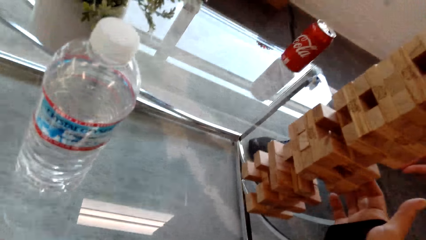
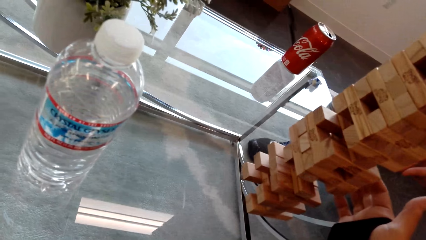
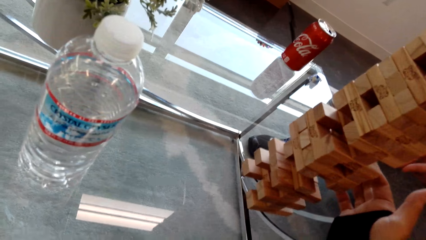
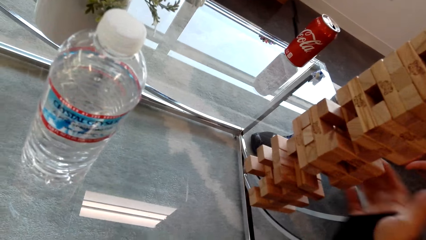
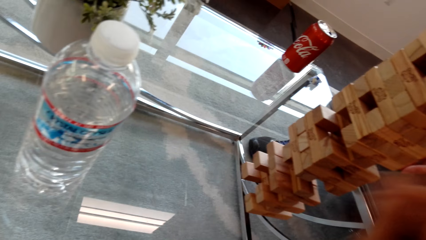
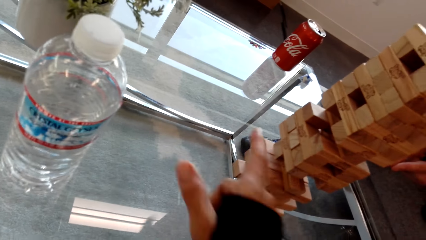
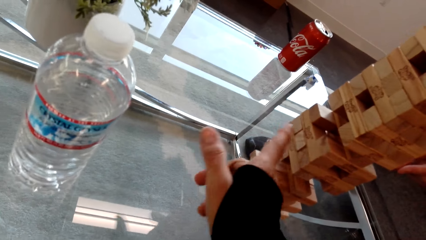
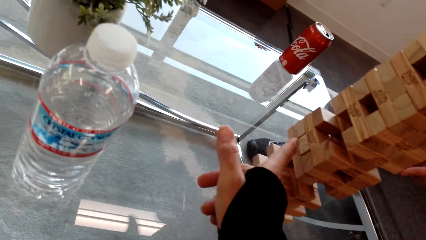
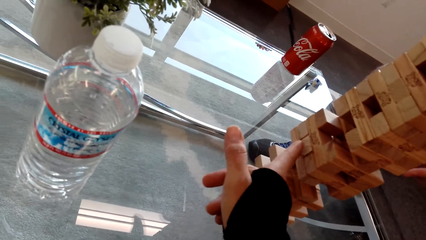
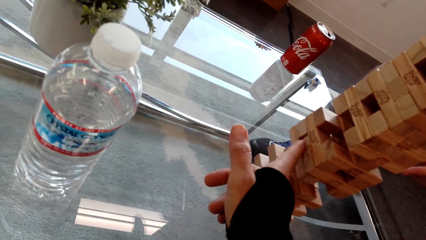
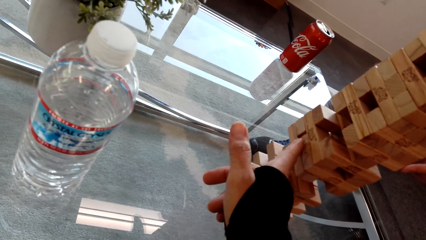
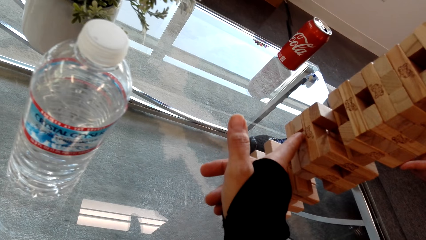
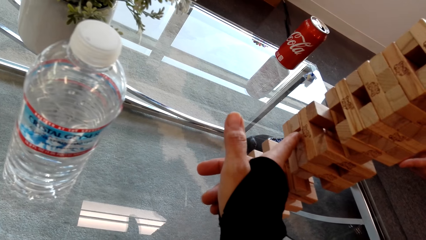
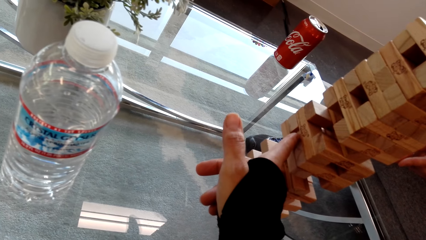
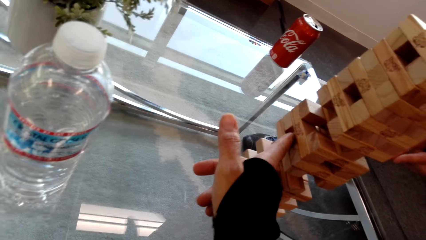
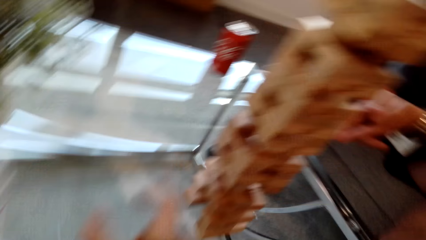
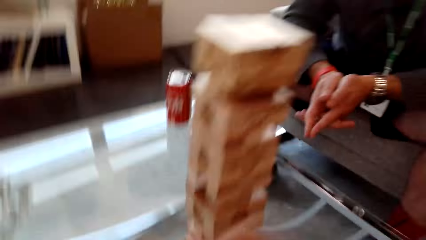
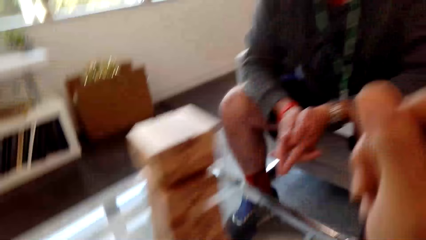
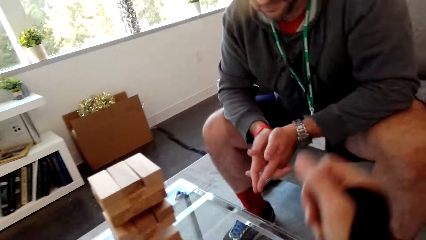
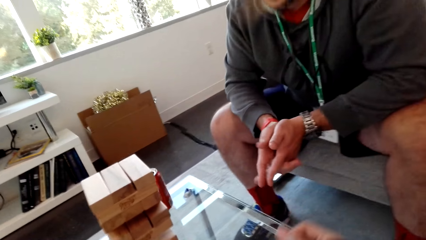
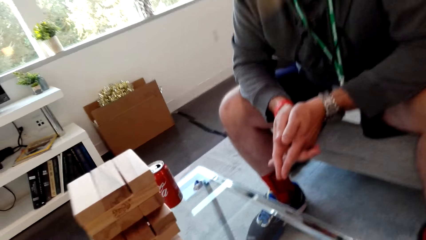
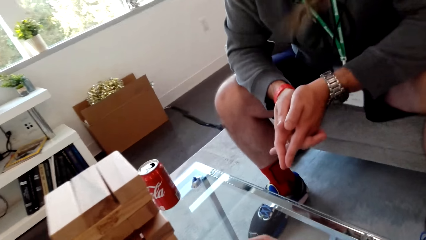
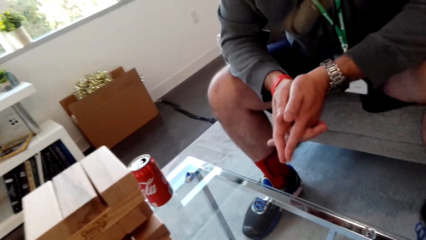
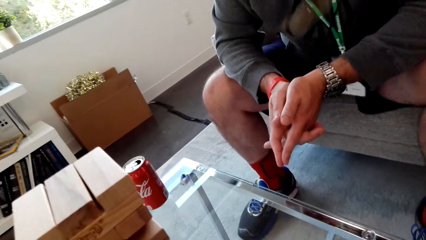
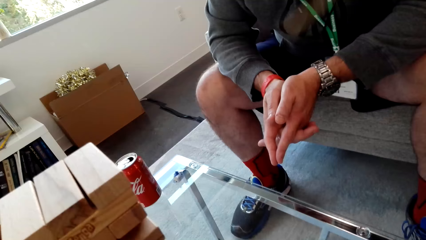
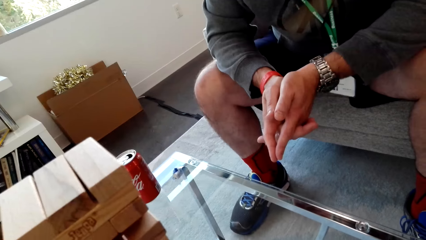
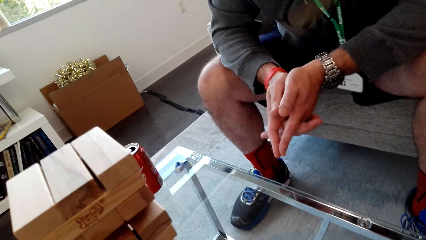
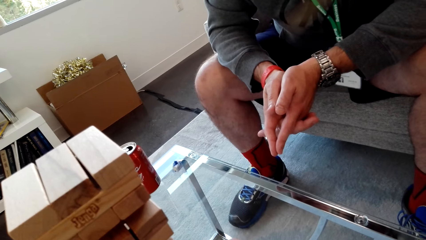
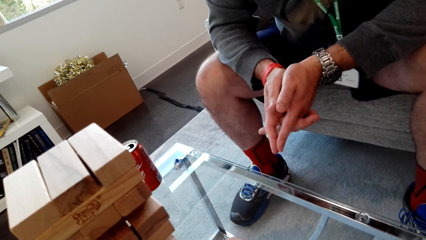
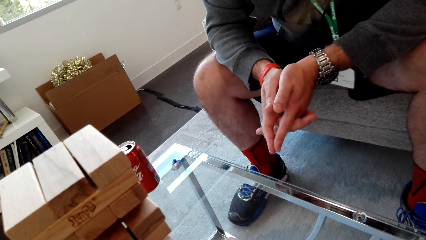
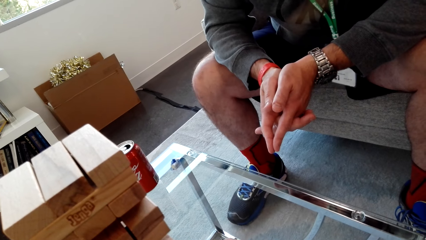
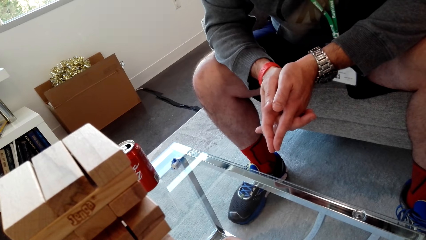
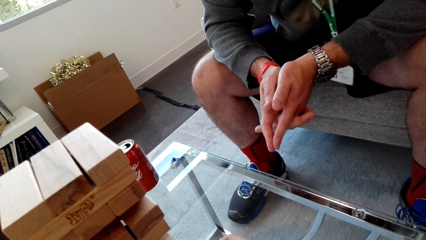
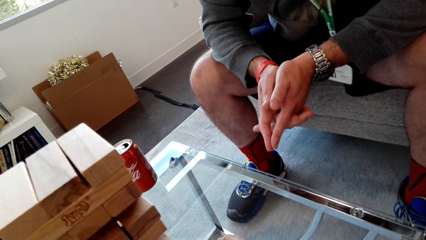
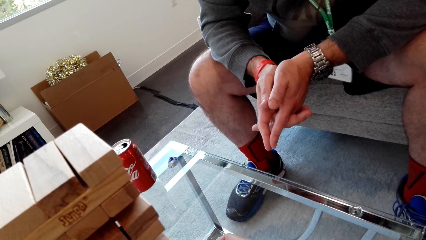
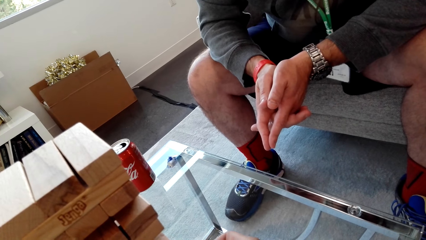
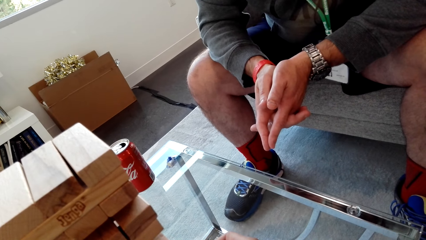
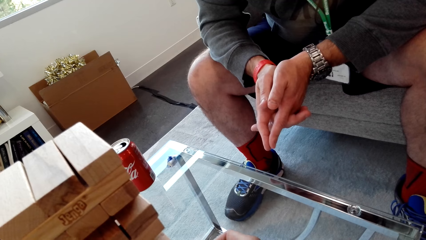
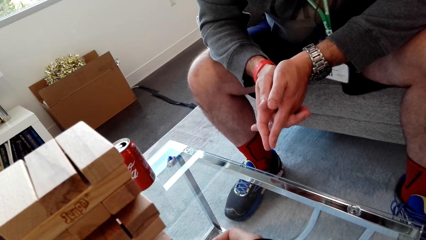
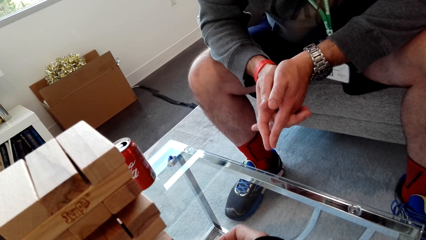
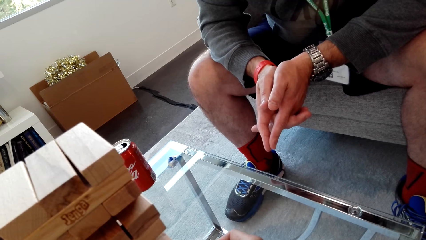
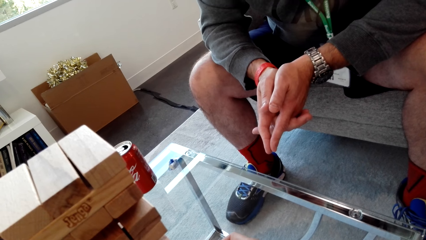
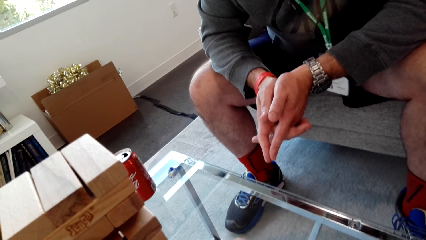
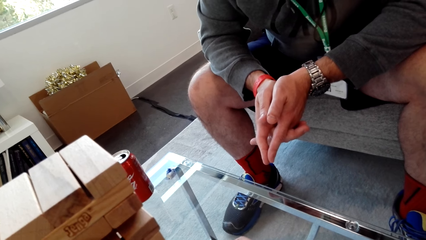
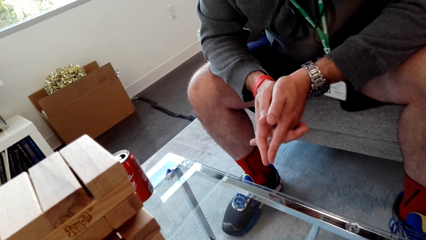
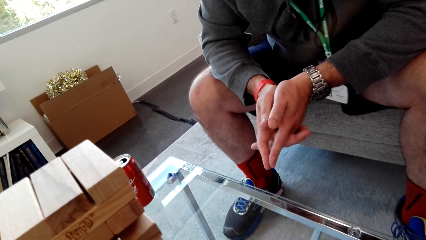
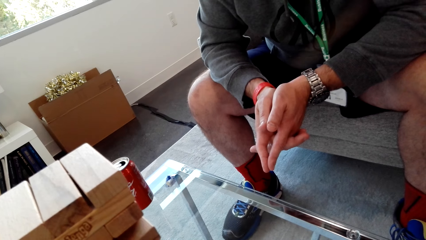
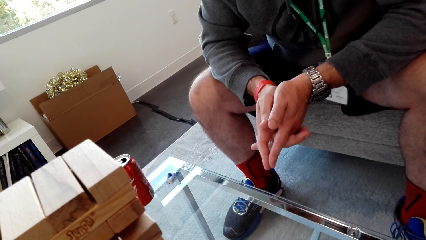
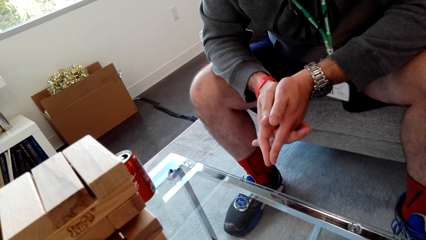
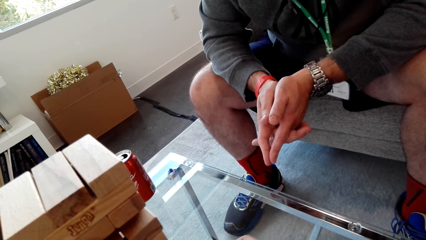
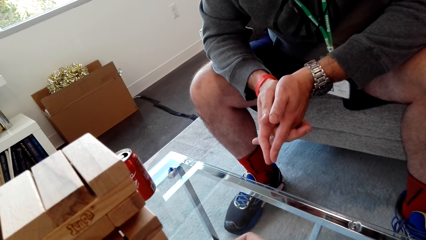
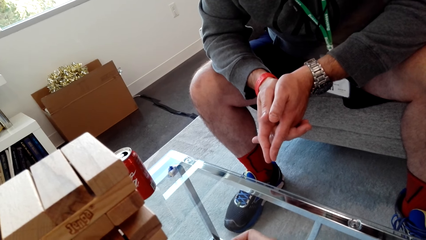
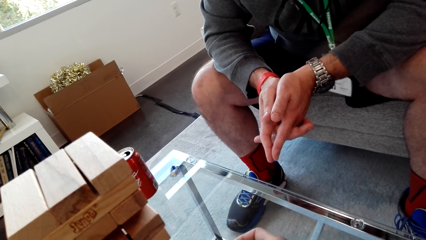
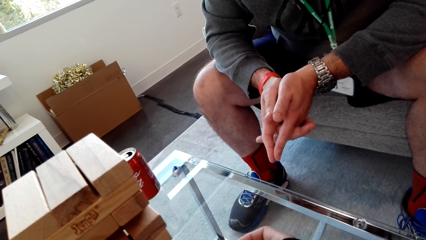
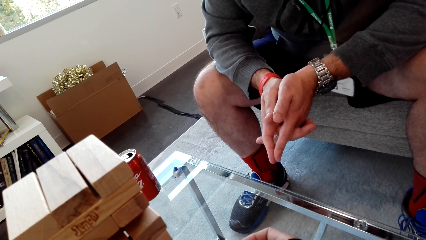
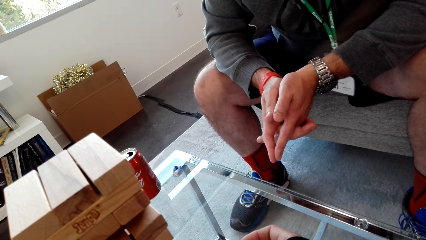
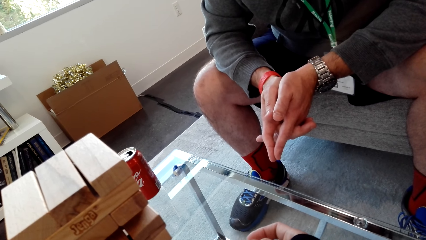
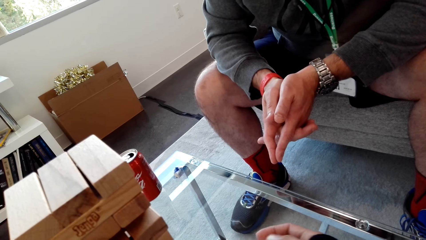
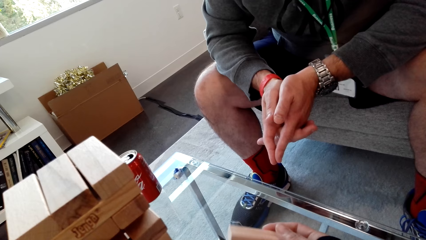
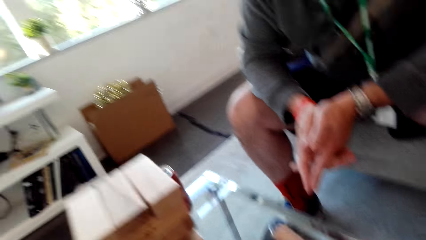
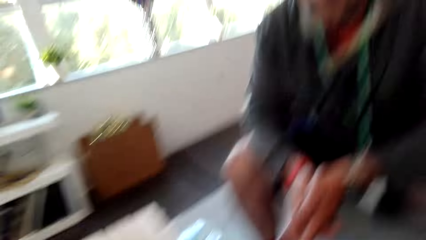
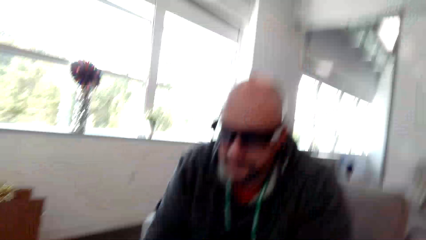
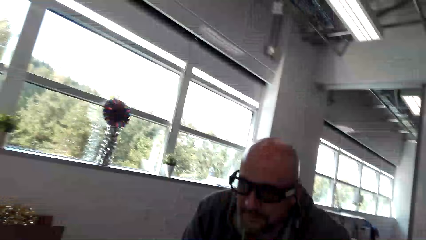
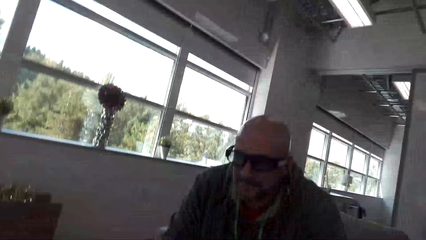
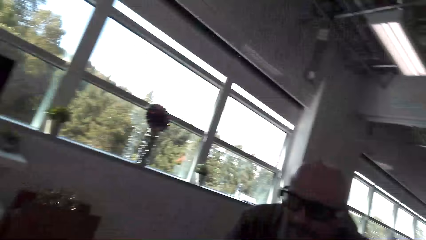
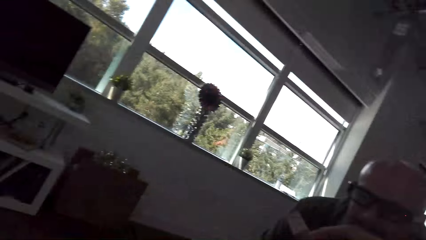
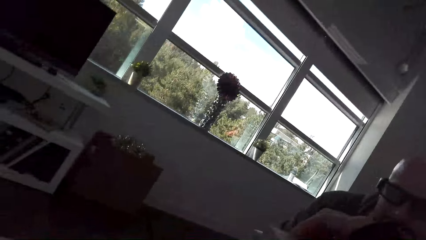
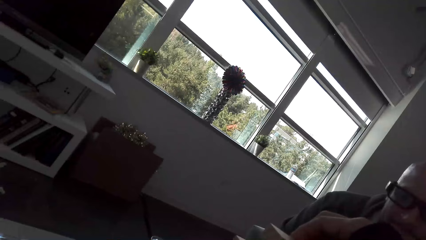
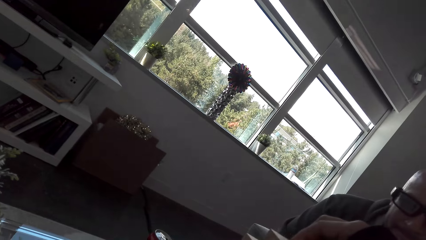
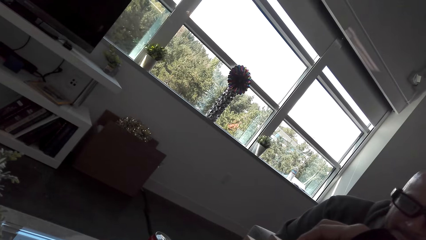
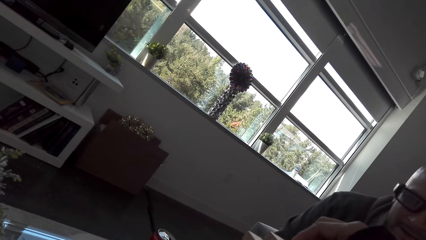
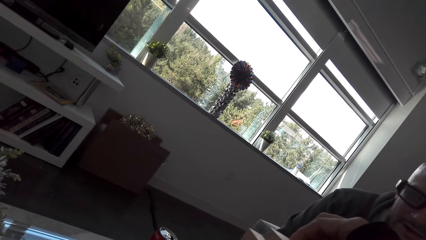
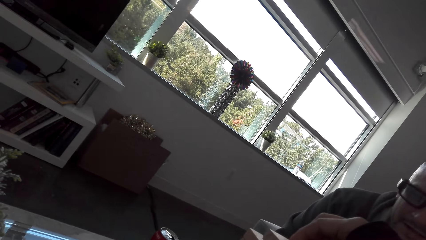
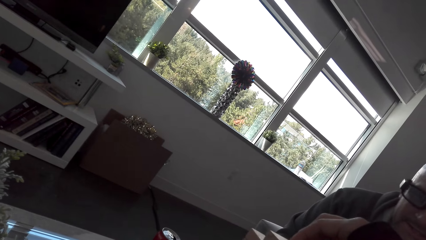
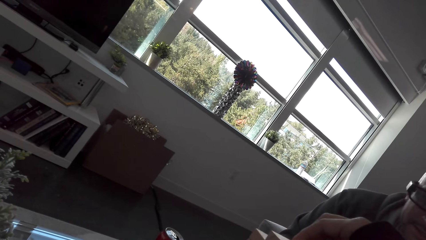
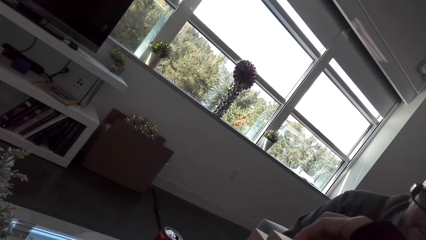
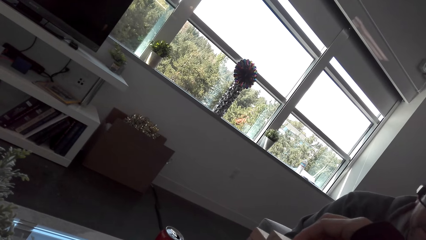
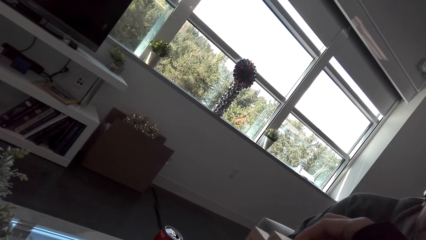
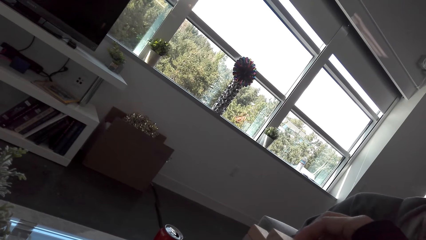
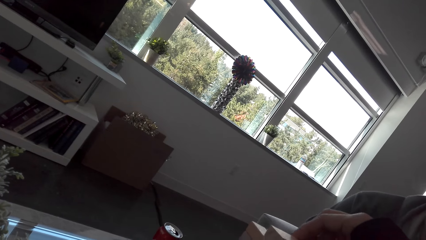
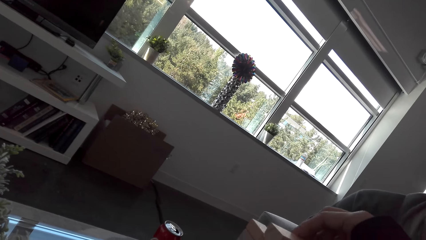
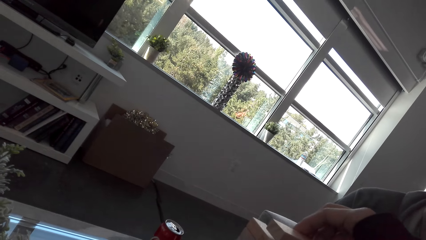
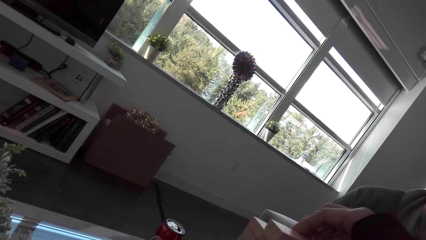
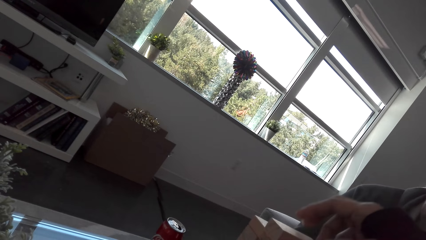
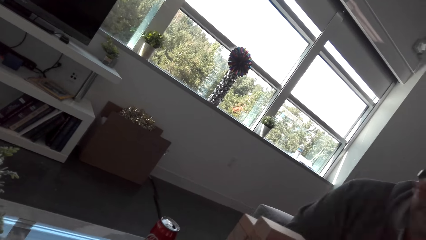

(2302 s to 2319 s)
The camera wearer removes a block. They put the block on top of the others.
